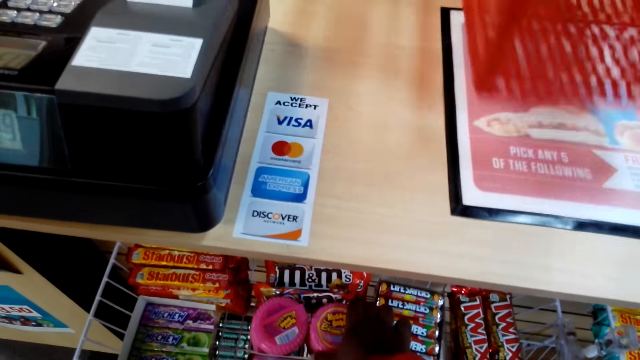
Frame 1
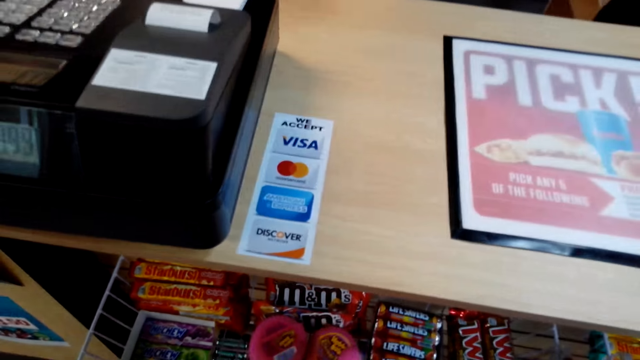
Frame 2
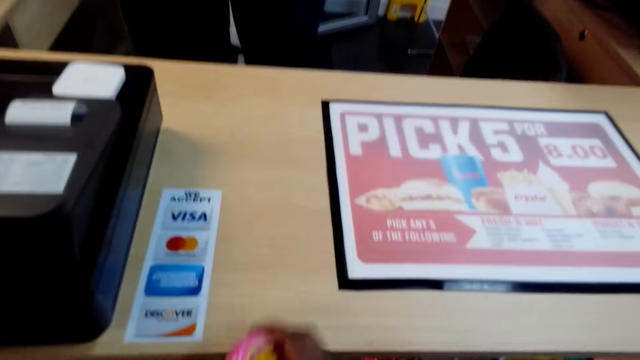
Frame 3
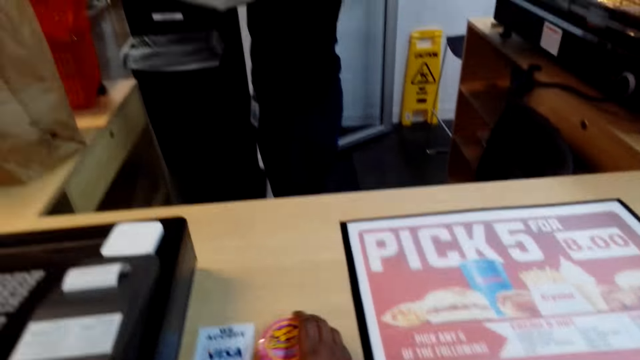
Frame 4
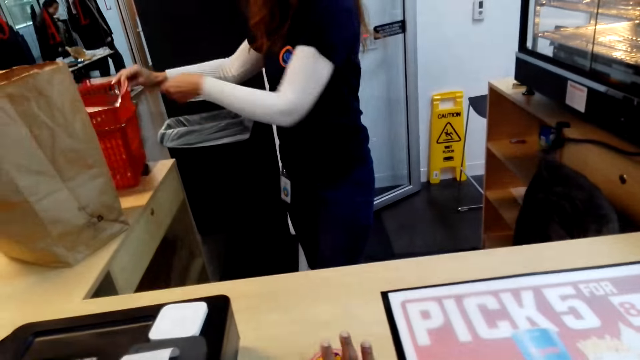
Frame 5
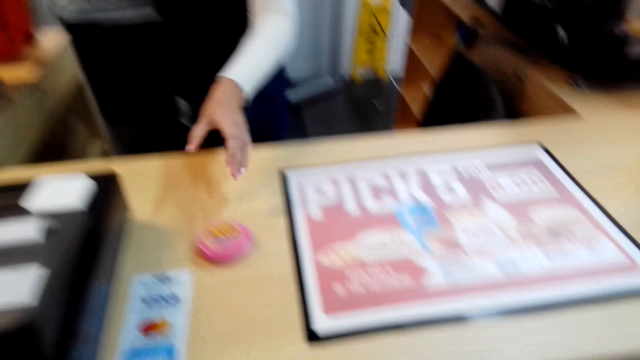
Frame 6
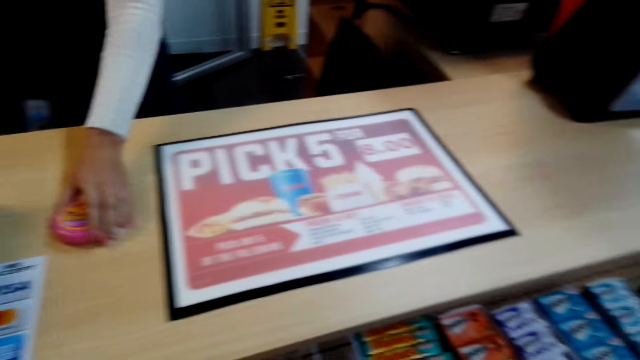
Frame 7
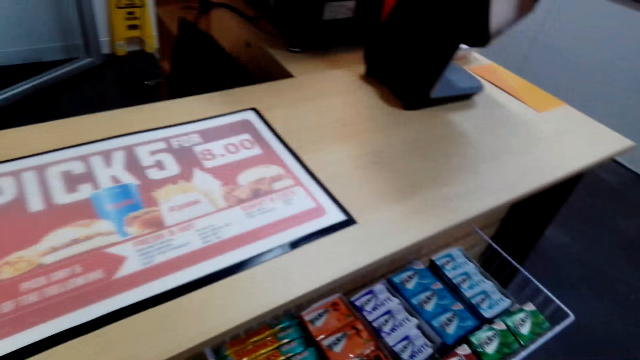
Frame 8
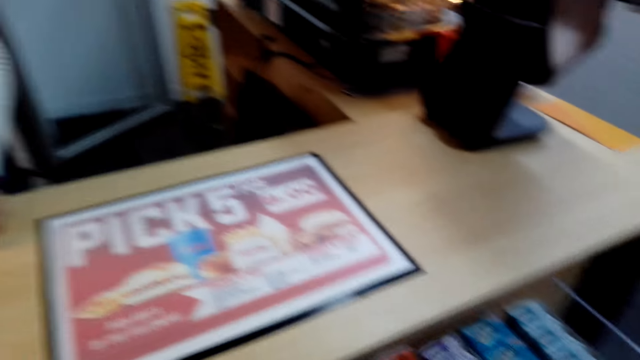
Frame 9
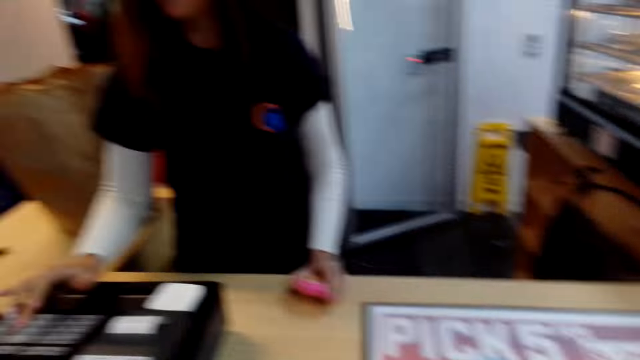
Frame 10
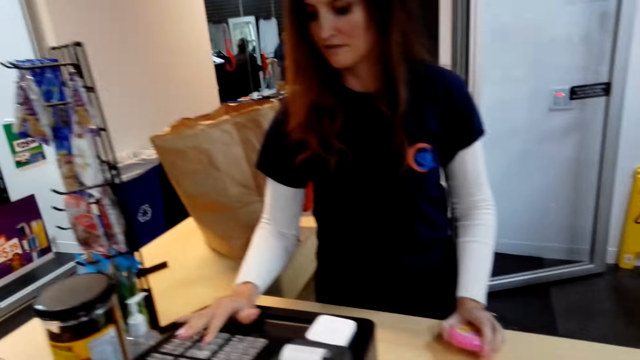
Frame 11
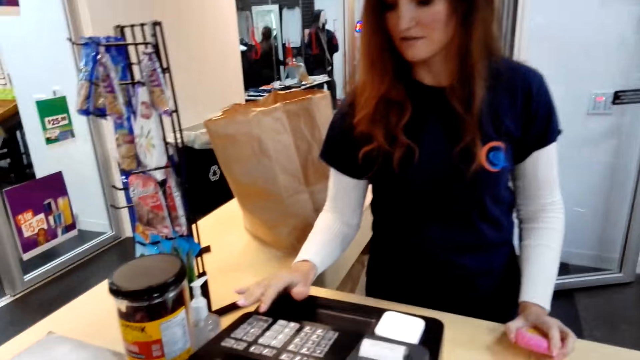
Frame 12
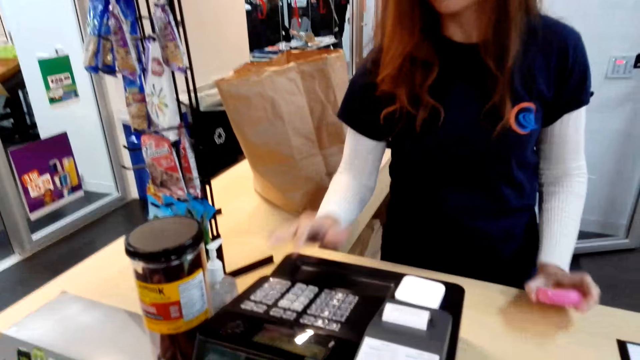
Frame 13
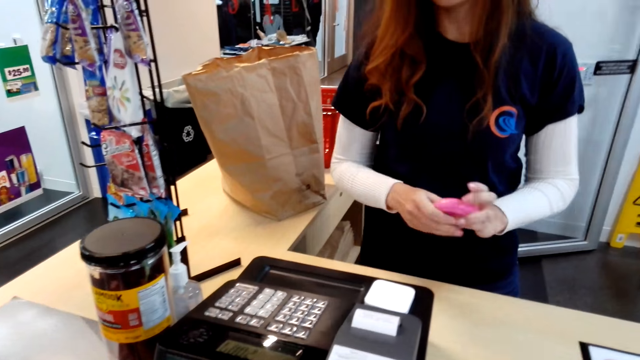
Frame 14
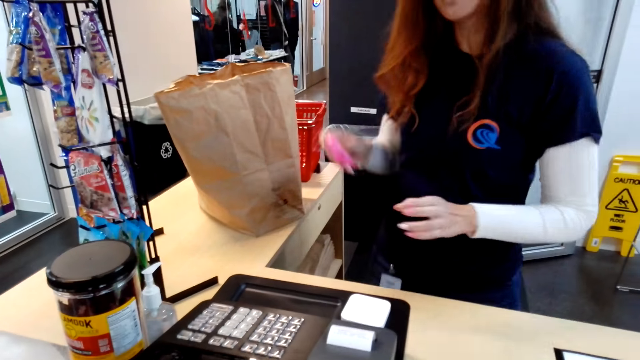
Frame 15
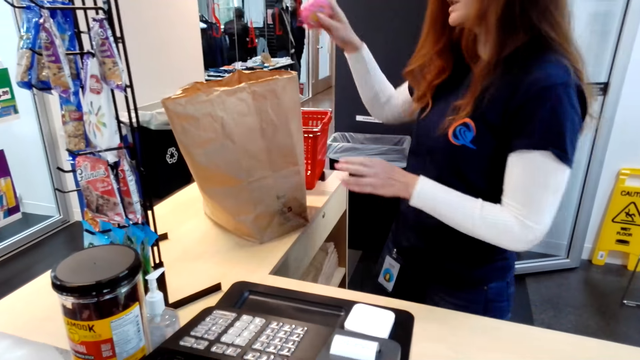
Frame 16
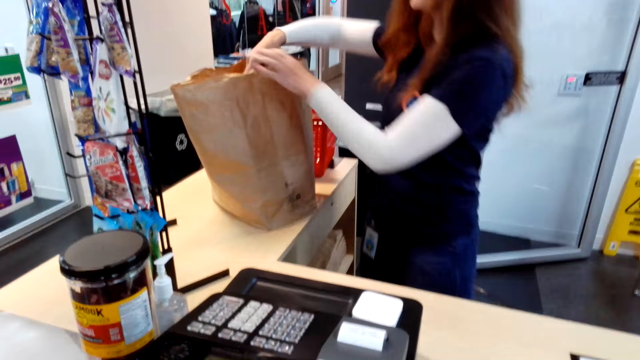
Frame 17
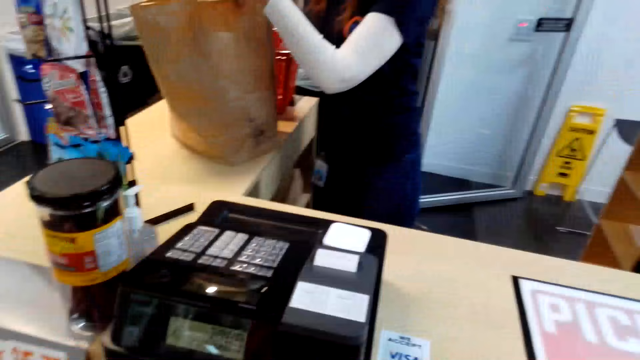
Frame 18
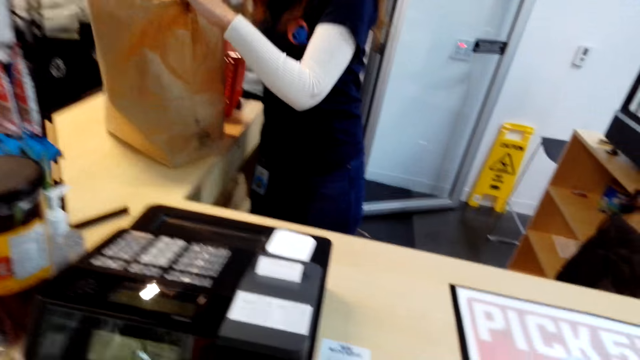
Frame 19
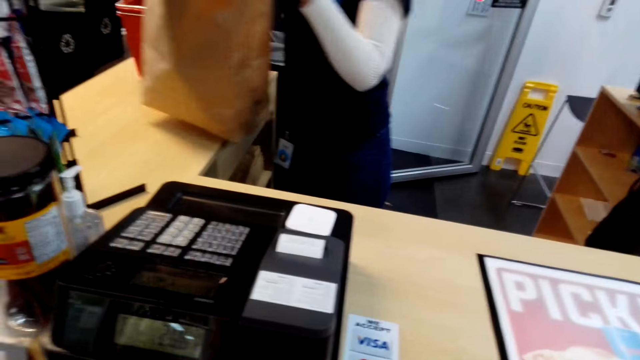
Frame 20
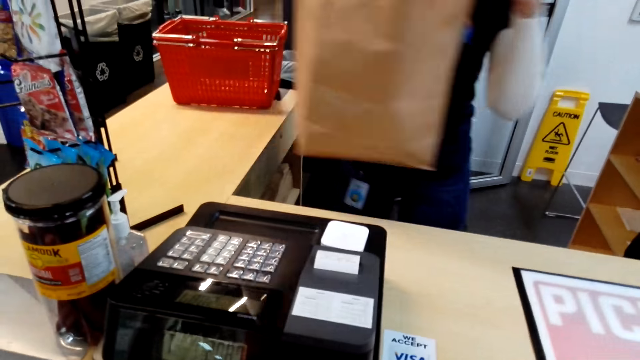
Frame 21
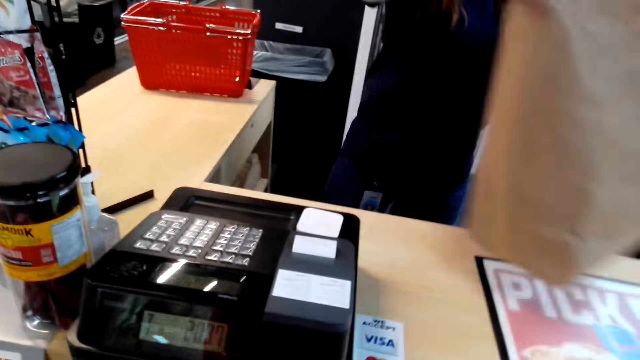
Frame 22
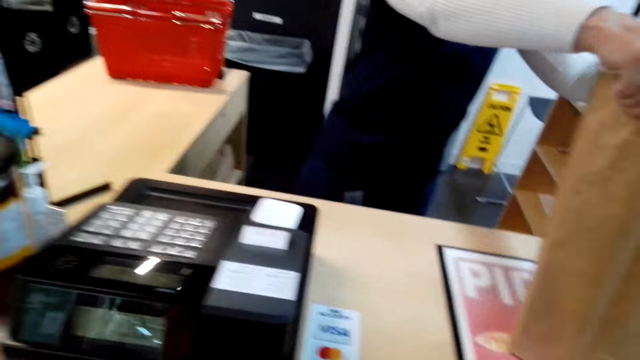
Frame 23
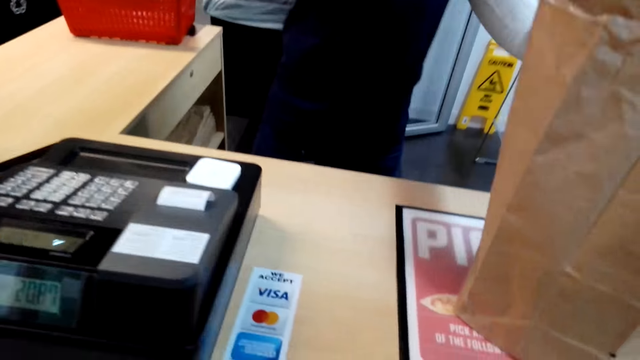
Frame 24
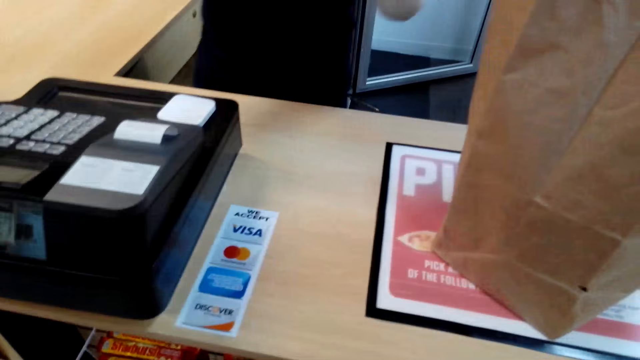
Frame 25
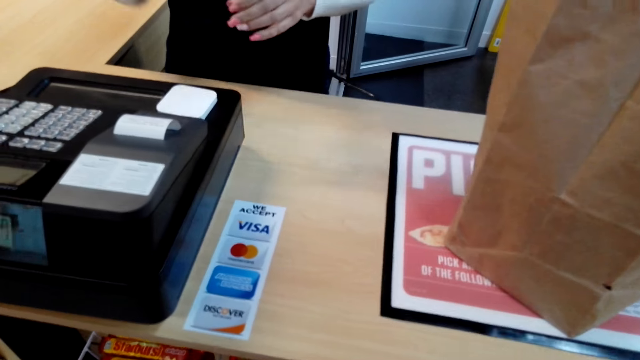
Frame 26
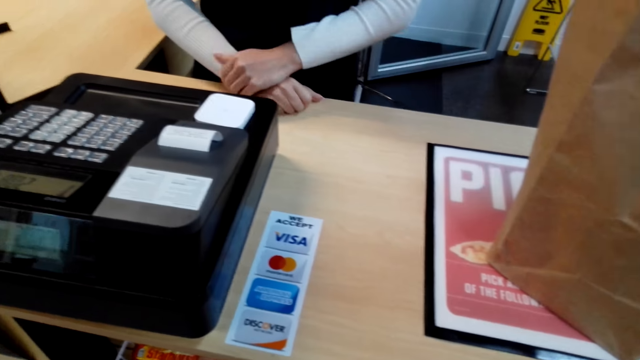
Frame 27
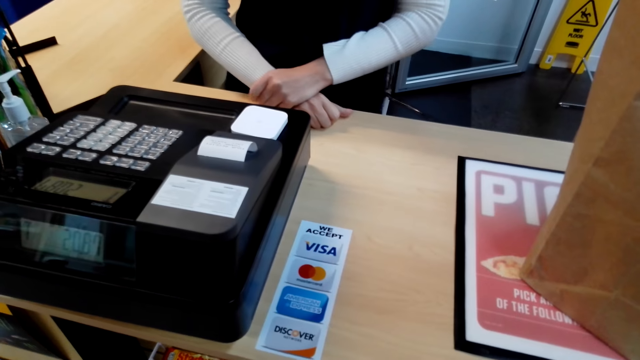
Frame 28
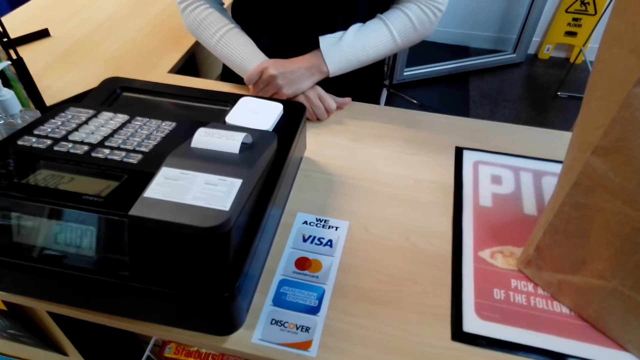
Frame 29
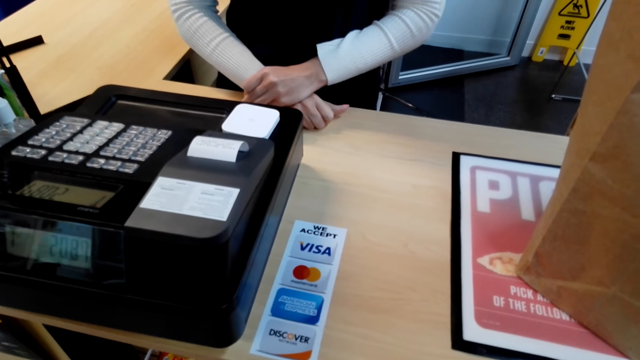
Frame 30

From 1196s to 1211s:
A woman picks the shopping basket. The camera wearer puts the m&m on the table. The woman picks the m&m, itemizes the sweet, calculates the price, and puts the m&m in the bag. The woman picks the bag and puts the package bag on the counter.

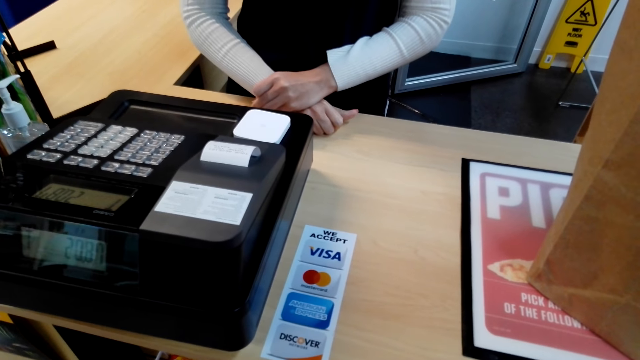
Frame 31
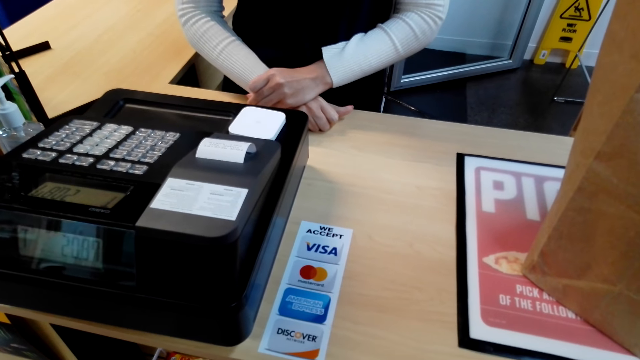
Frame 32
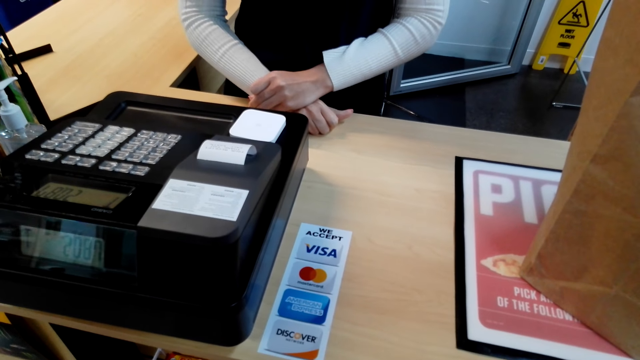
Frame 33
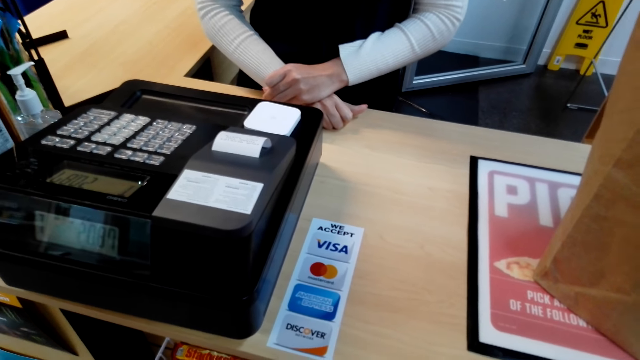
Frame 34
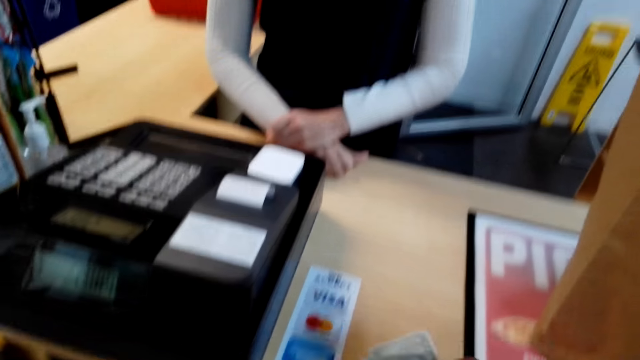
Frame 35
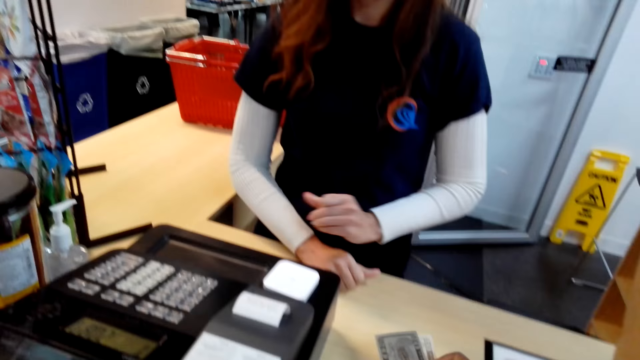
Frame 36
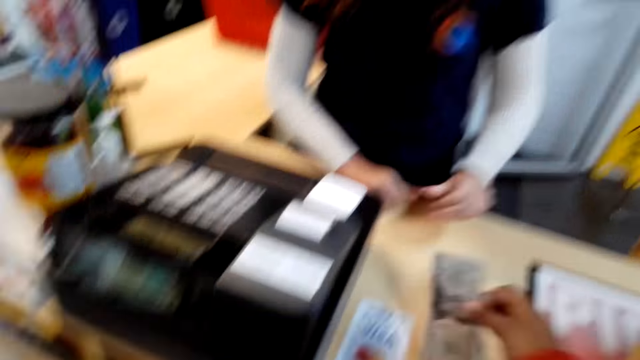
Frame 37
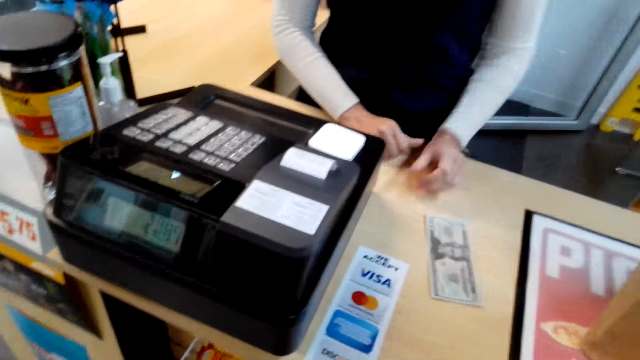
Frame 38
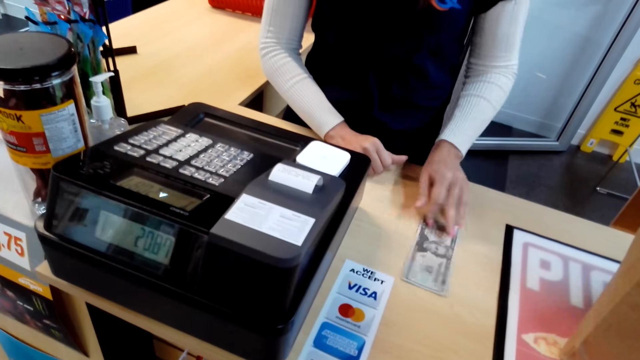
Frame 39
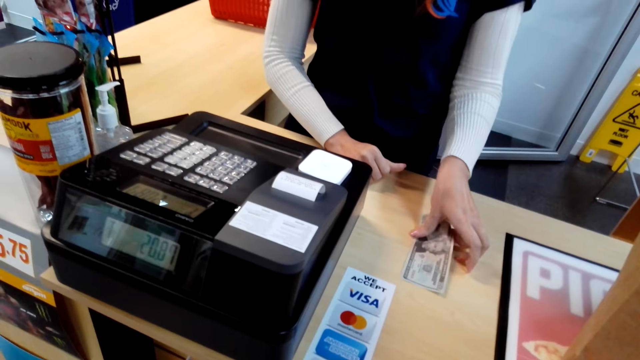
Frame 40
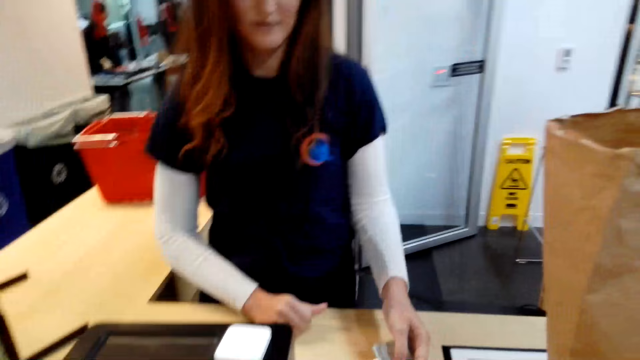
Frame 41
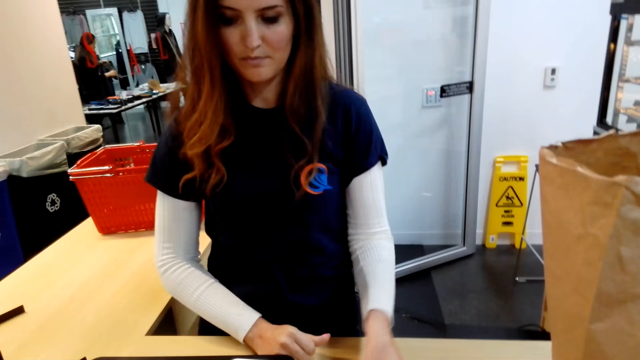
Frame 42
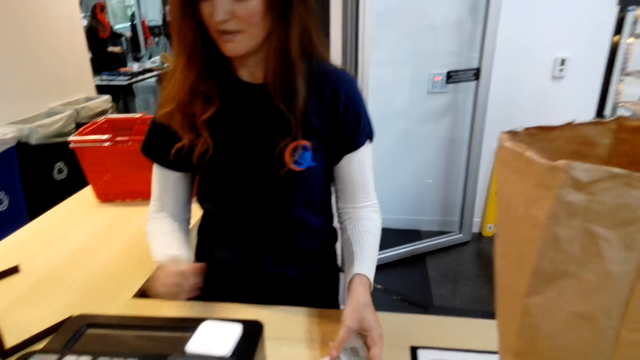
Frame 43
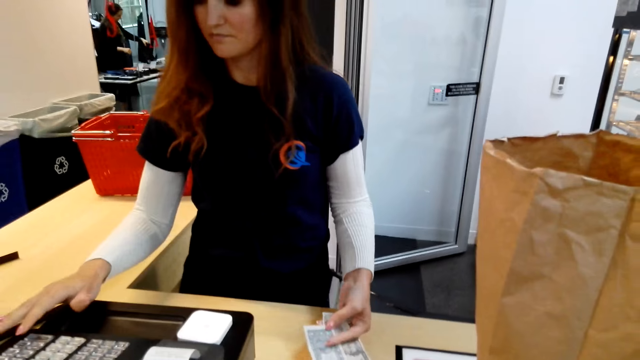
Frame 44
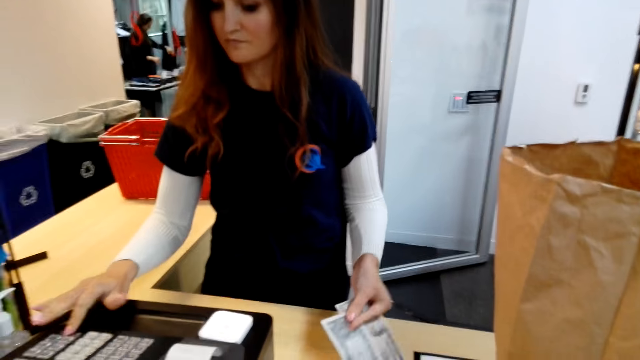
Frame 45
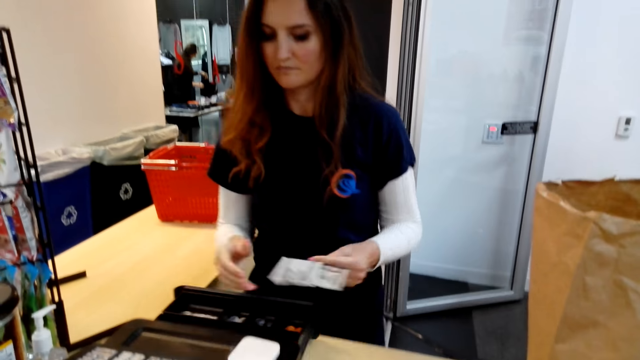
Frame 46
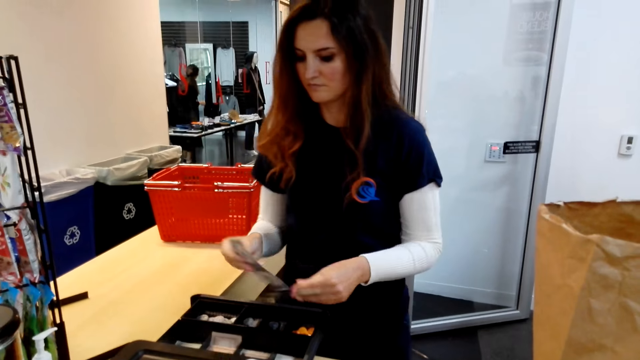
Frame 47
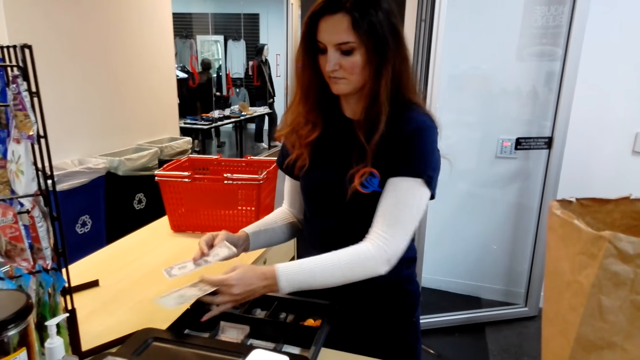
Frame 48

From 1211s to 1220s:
The camera wearer looks around. They give the woman money. They drop the money on the bag. The woman picks the money, calculates the price, and puts the money in the cash register.
